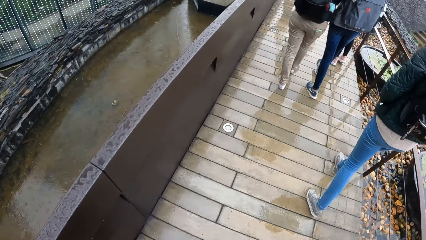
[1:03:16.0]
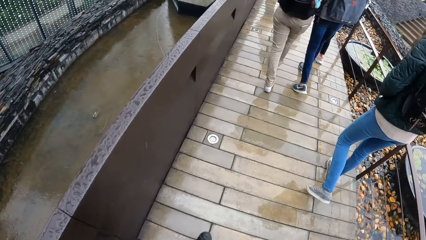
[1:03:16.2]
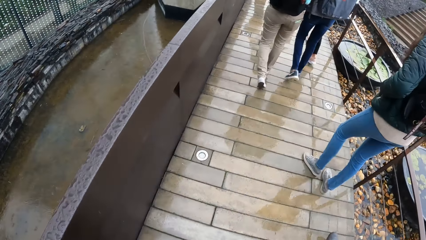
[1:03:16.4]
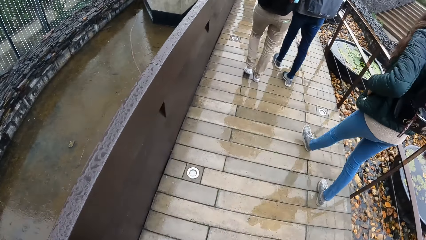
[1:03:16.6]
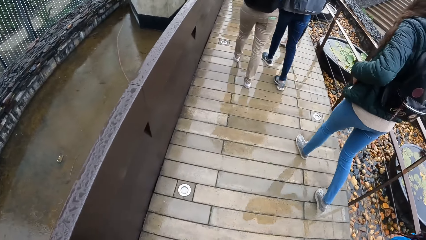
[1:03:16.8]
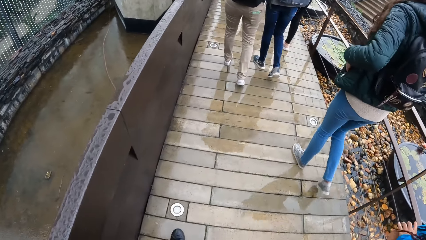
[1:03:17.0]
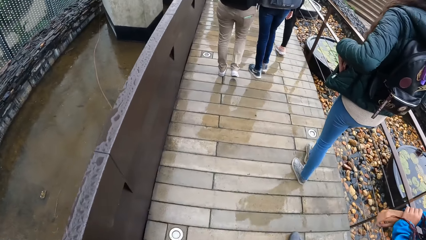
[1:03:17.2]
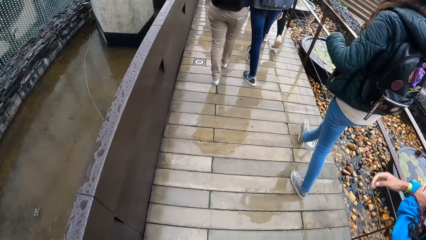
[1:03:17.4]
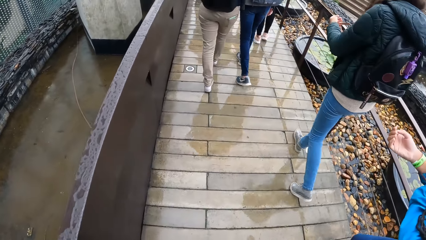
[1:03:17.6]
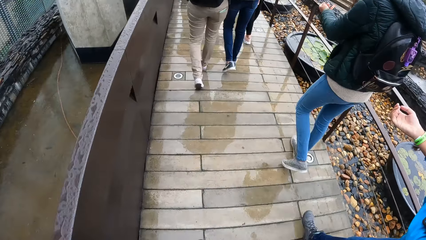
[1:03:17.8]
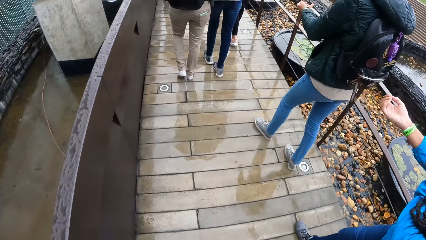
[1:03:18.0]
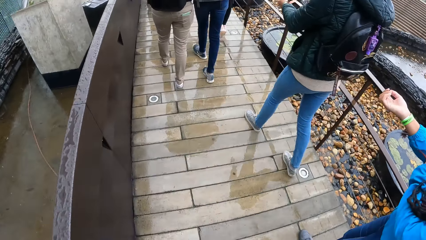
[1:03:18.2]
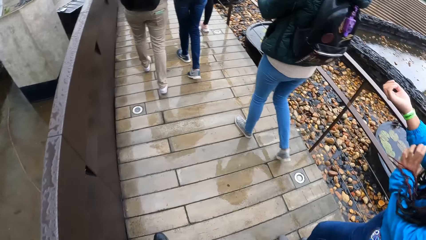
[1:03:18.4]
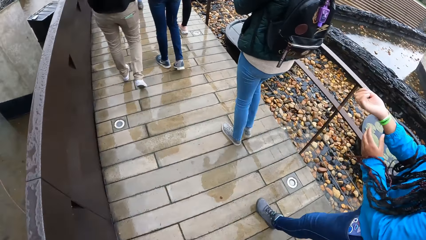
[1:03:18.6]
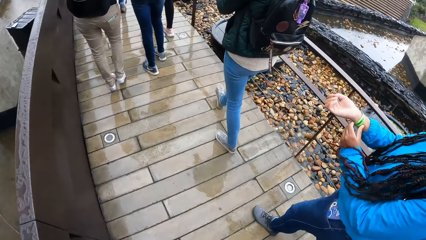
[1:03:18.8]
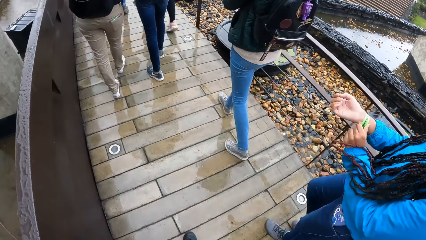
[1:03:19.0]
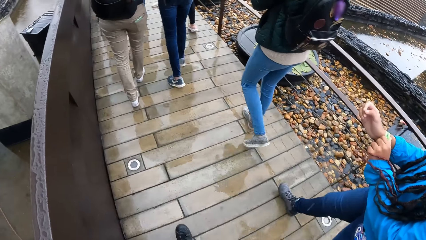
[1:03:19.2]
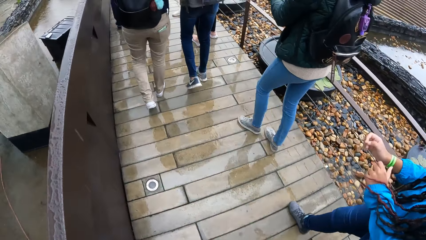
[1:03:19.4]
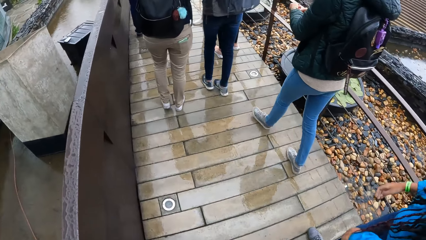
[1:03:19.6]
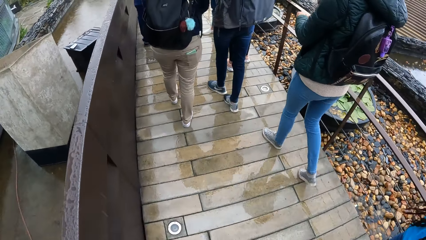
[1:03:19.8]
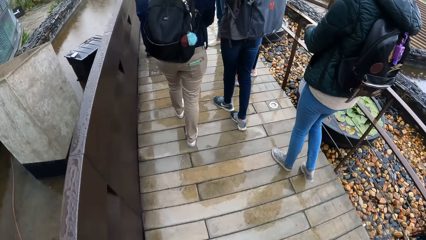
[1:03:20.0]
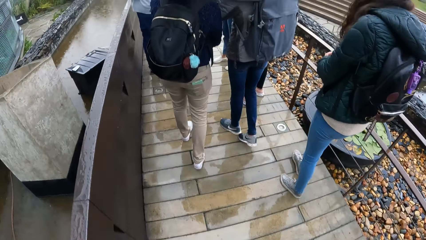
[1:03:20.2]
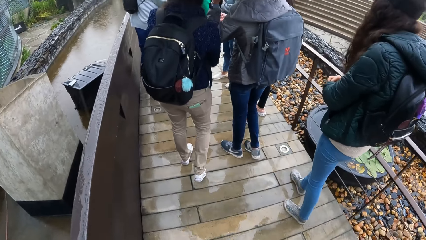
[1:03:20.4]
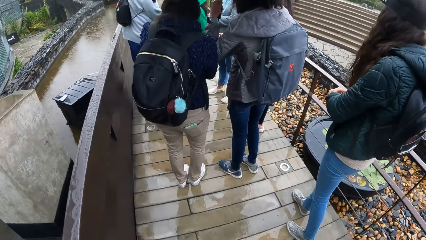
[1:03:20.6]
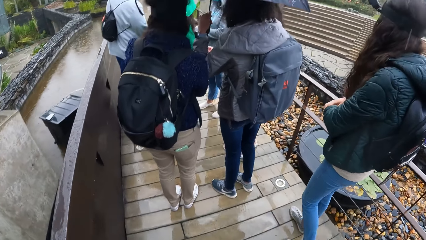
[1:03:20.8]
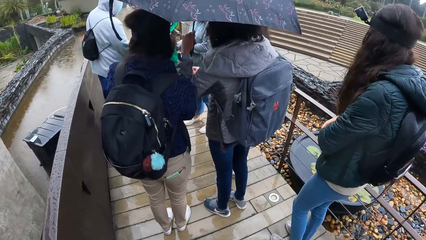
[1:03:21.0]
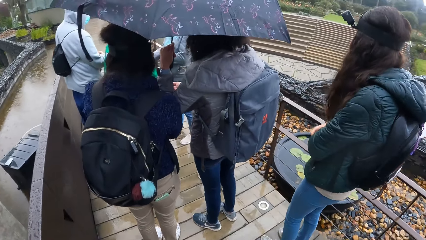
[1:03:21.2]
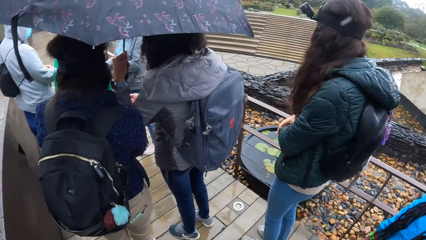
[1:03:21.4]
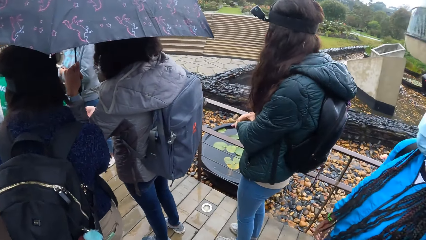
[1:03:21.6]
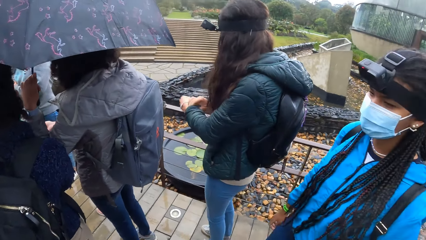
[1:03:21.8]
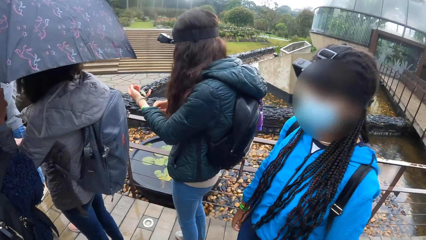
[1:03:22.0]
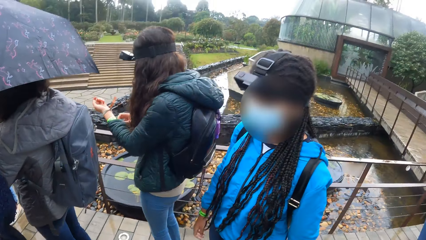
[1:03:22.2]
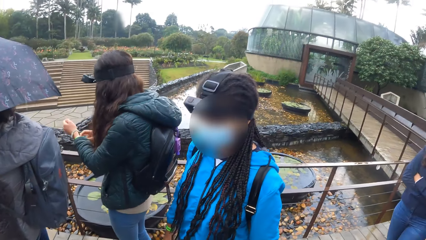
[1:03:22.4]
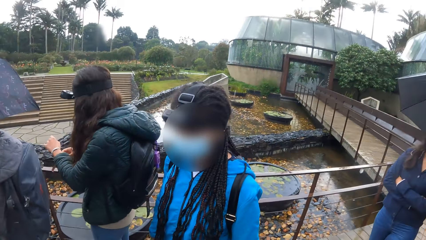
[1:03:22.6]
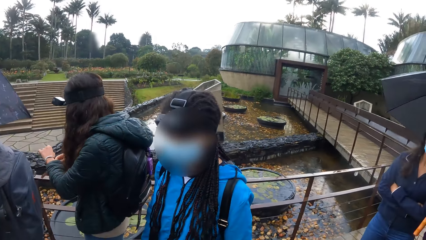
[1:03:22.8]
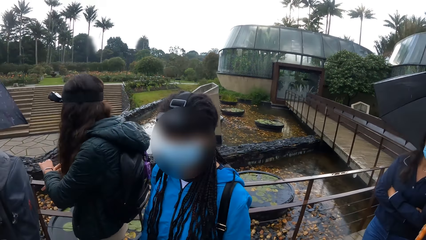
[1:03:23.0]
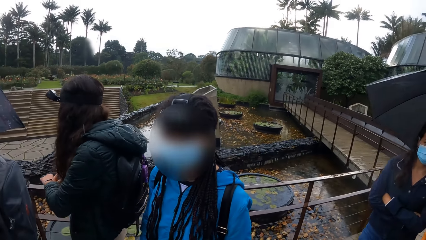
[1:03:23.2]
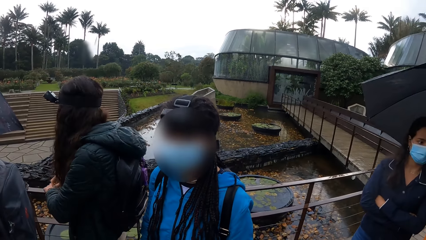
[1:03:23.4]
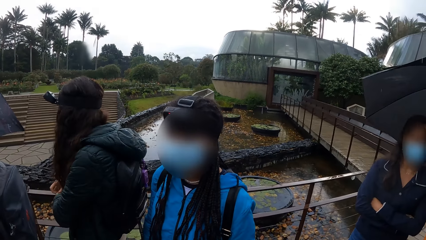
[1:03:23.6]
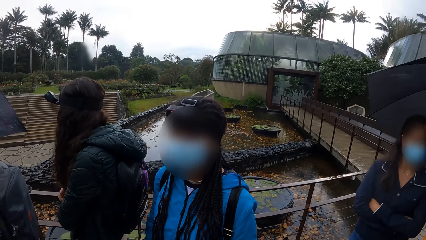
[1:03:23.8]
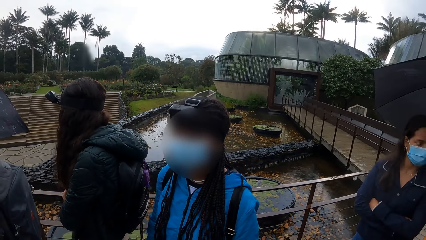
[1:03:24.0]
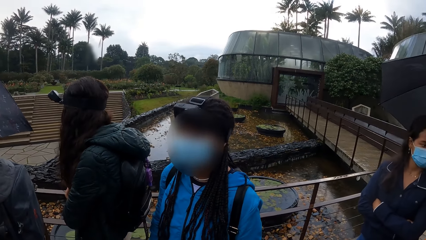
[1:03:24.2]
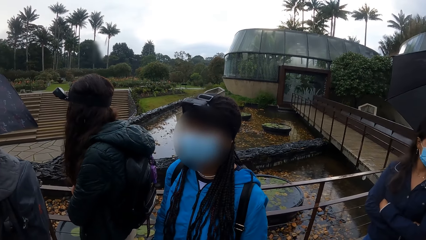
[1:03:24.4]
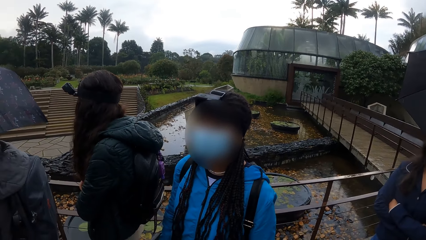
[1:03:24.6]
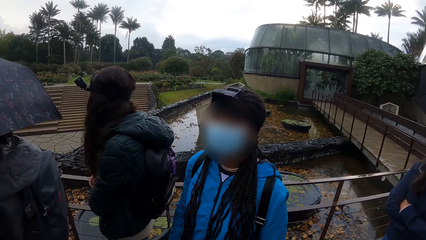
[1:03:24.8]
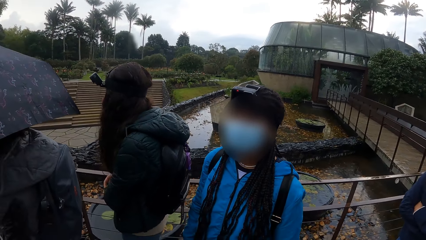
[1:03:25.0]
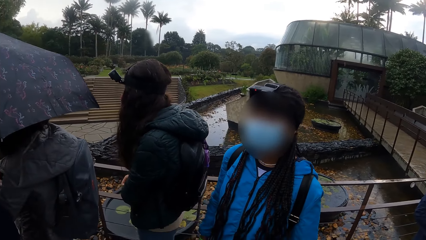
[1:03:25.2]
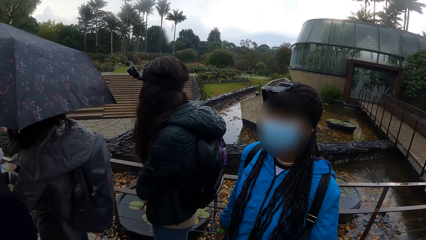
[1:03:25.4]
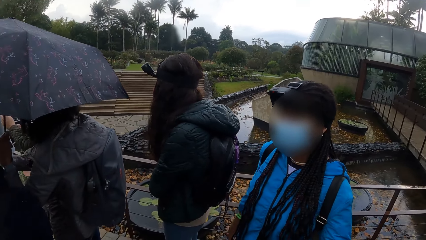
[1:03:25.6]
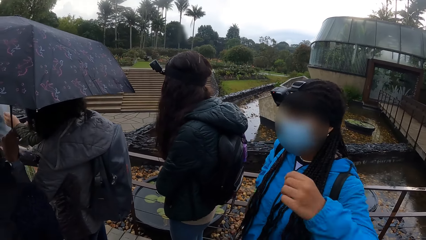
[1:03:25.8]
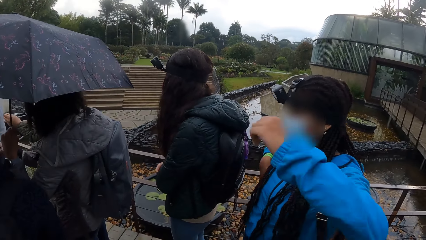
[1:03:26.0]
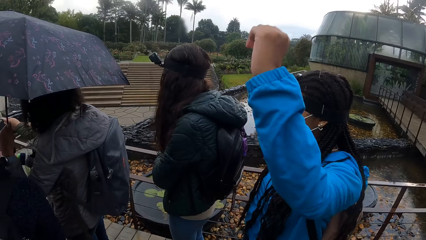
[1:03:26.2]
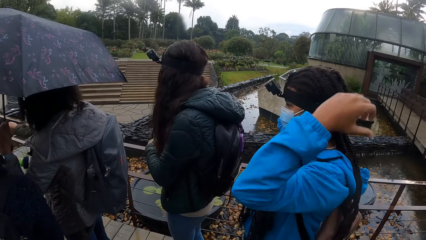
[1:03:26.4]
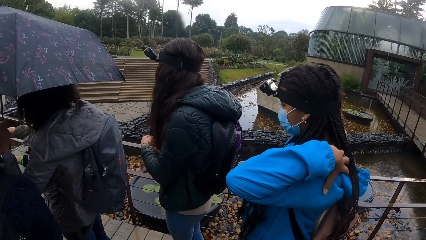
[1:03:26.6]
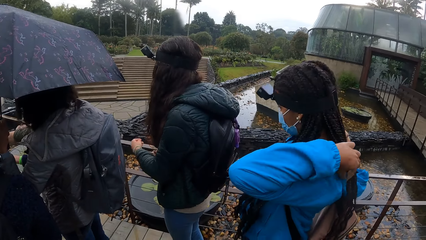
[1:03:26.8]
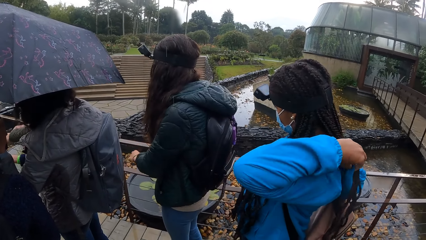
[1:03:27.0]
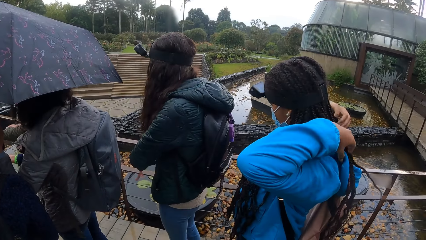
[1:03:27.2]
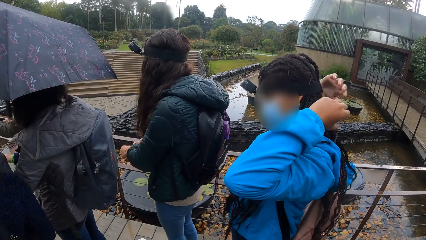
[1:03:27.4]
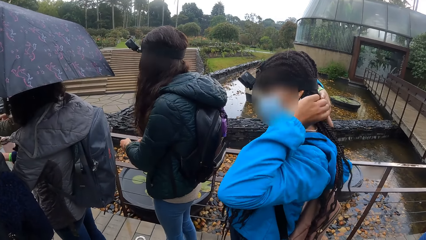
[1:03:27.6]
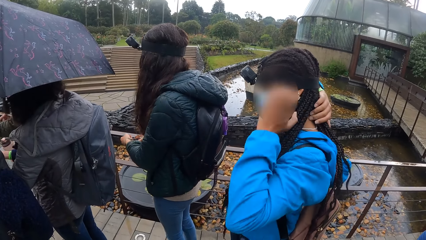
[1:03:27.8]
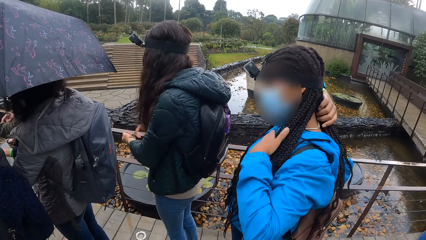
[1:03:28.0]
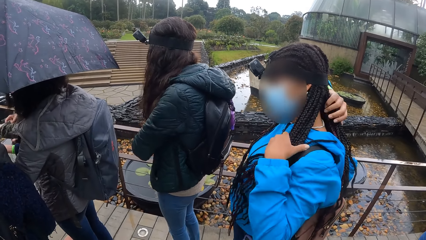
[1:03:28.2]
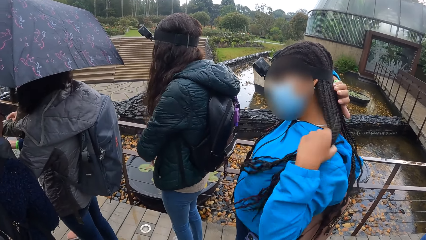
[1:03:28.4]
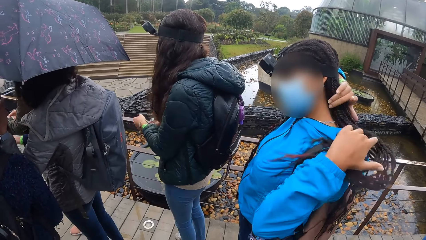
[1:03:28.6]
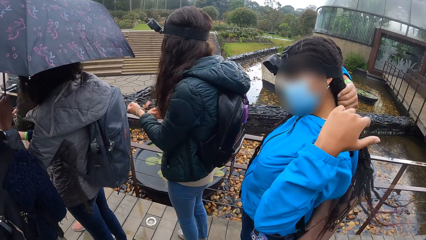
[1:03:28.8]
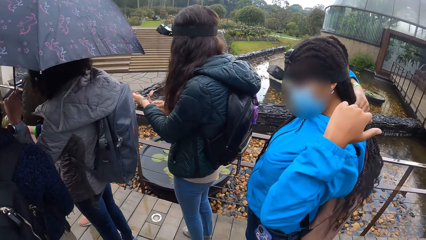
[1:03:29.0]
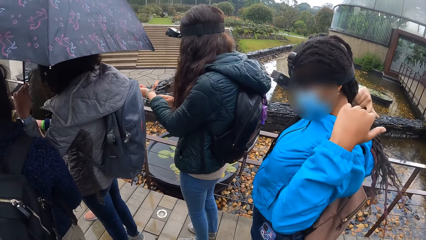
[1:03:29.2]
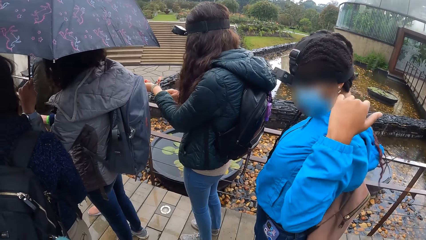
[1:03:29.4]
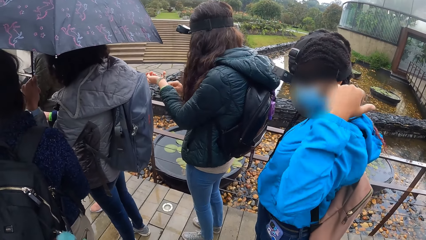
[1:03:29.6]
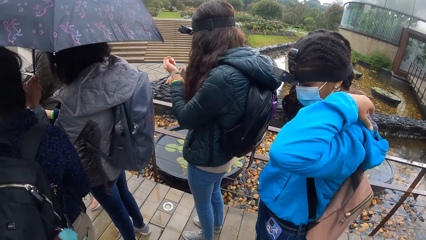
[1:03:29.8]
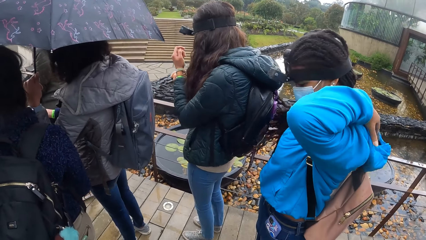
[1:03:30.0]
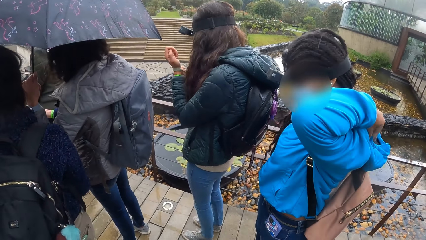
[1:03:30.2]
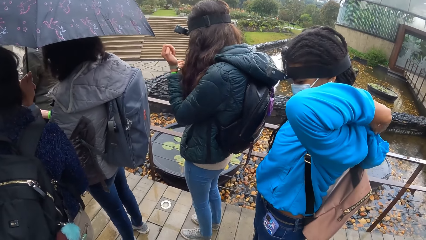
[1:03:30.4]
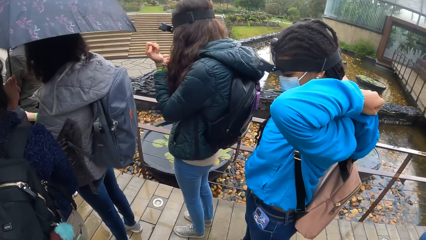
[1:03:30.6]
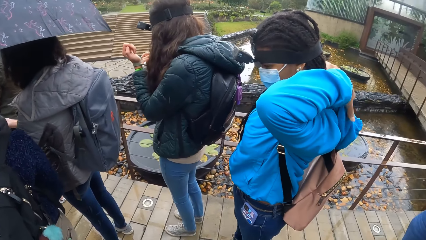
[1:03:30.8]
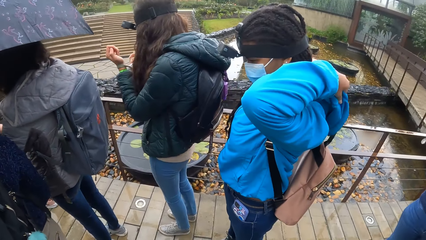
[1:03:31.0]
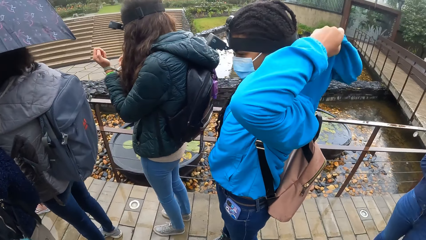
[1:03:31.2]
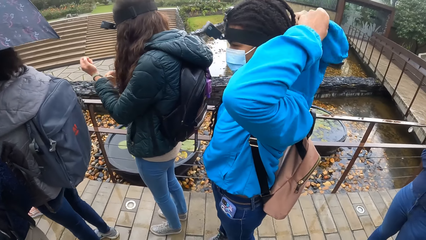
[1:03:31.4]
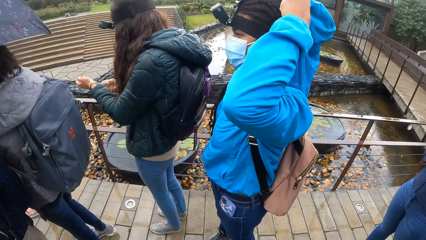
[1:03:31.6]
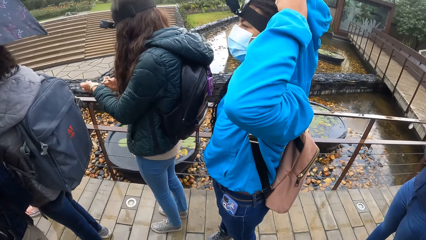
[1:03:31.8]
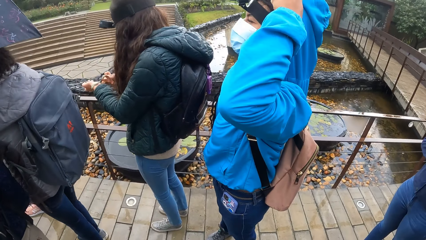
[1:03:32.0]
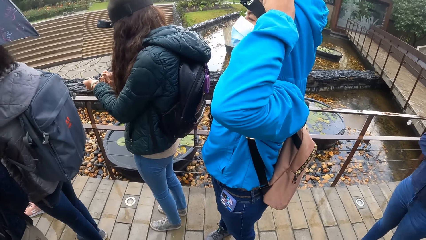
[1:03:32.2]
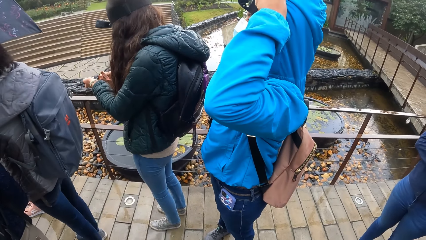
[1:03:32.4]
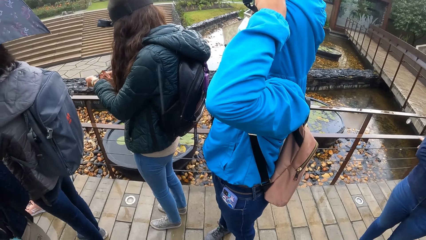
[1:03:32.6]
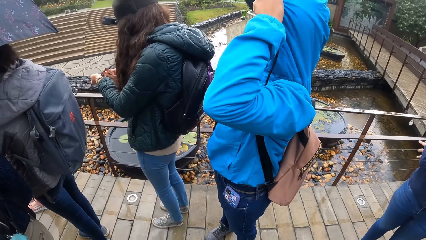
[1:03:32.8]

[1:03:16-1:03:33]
A woman adjusts the right sleeve of her hoodie with her left hand. Another woman adjusts the left sleeve of her hoodie with her right hand. The first woman adjusts a tag on her right hand with her left hand. The second woman adjusts a tag on her left hand with her right hand. The camera wearer looks around. Another woman holds an umbrella in her left hand. The second woman lifts the left sleeve of her hoodie with her right hand. The first woman moves her hair. Another woman lifts the left sleeve of her hoodie with her right hand. The second woman removes the tag from her left hand with her right hand. The first woman places her hood on her head with both hands.
